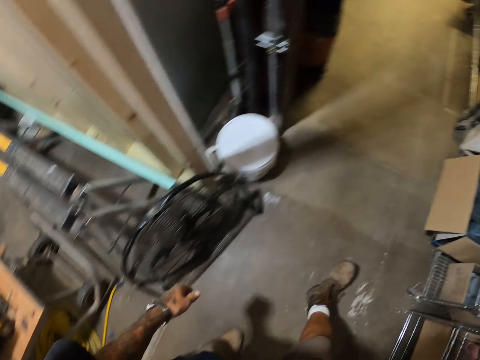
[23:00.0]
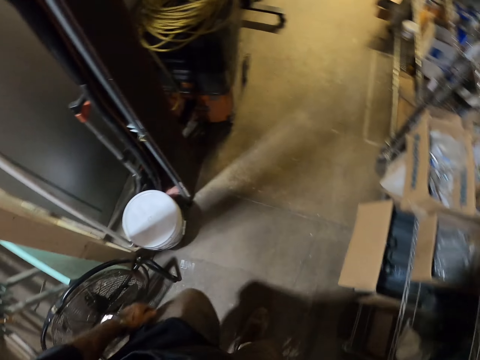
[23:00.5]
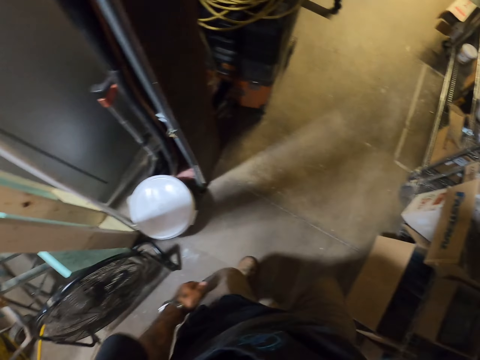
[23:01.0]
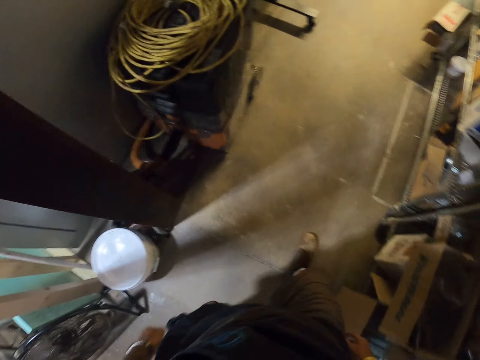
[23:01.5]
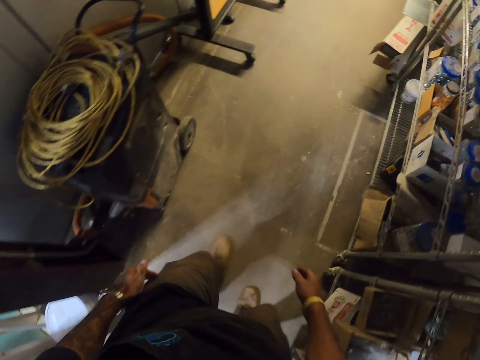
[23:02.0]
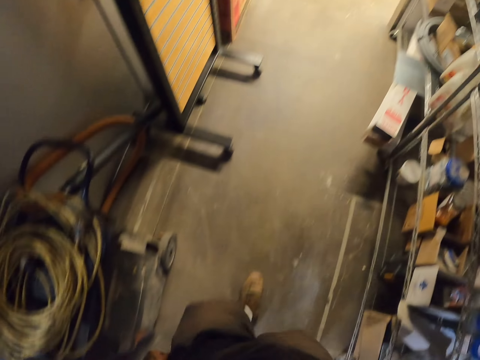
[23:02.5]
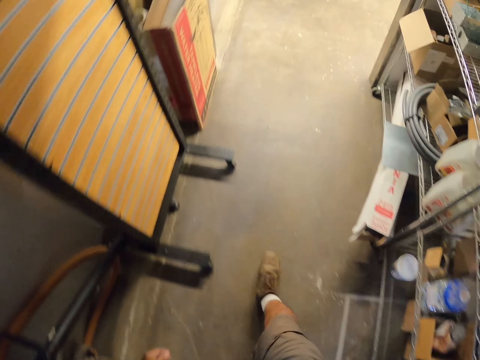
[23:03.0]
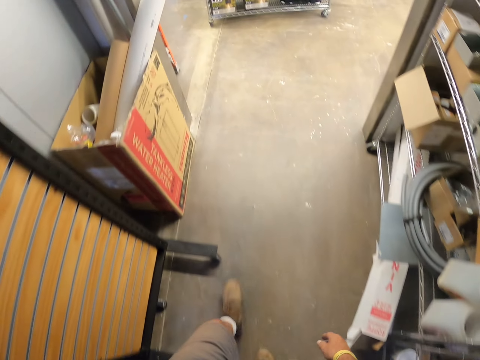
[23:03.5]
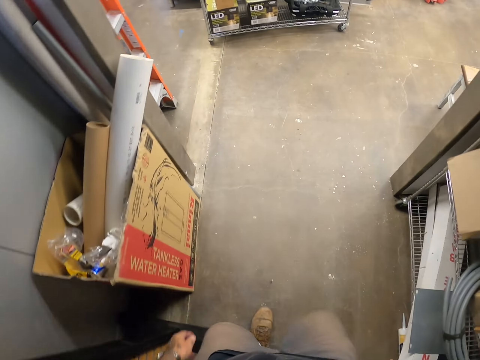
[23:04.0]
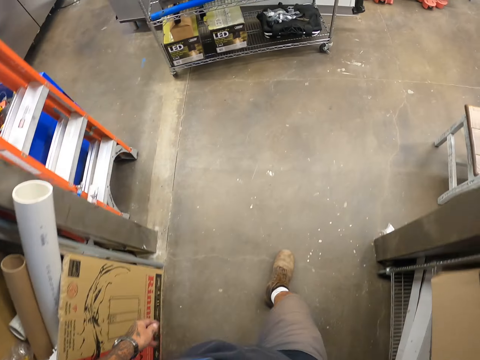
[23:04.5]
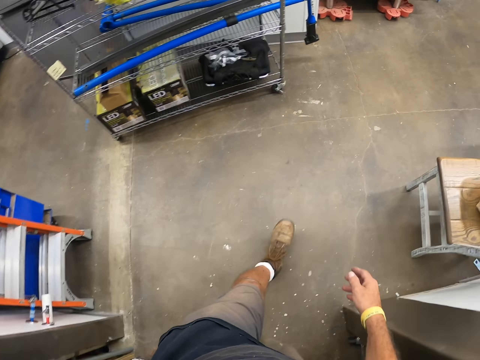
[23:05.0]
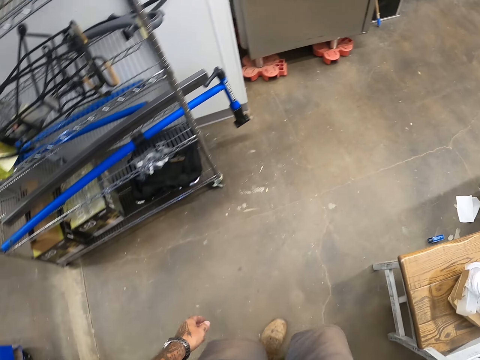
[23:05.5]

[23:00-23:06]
The camera wearer walks.

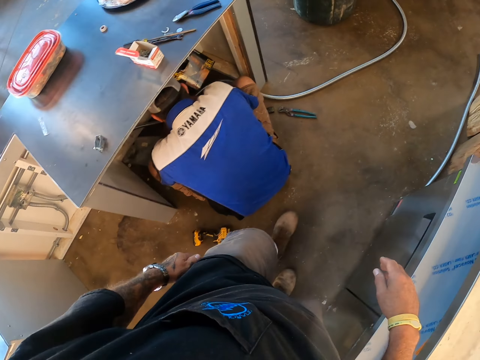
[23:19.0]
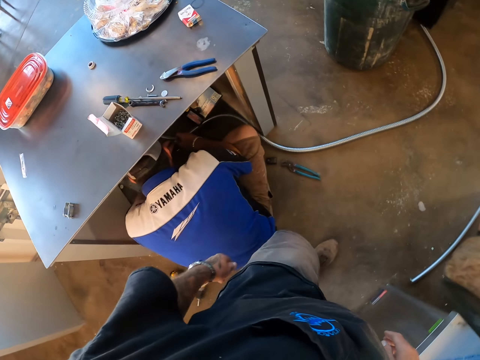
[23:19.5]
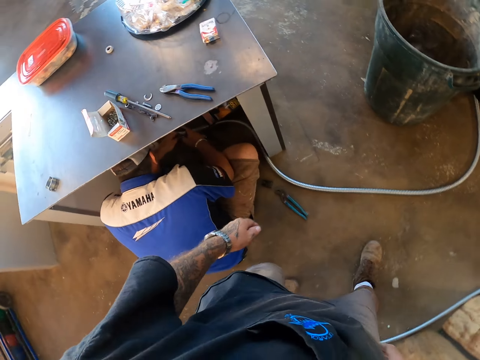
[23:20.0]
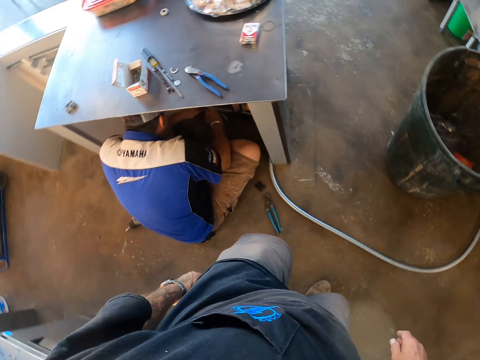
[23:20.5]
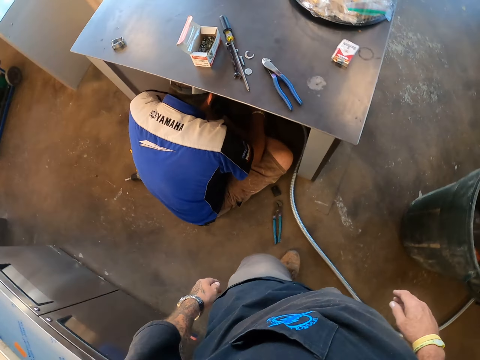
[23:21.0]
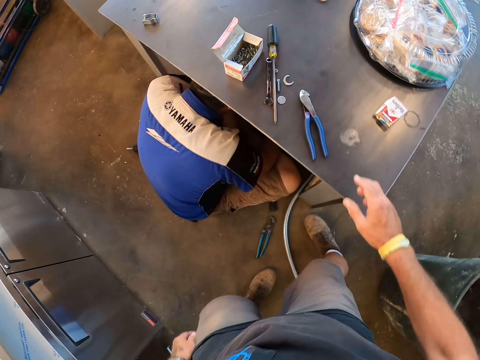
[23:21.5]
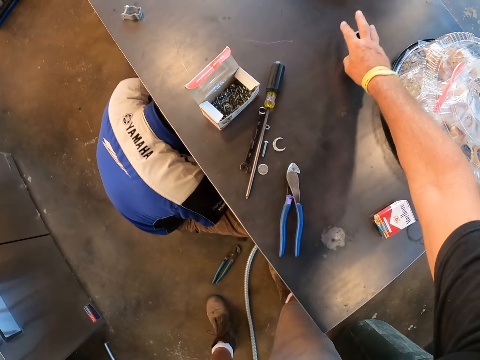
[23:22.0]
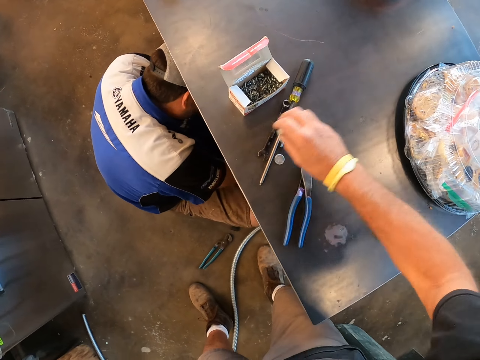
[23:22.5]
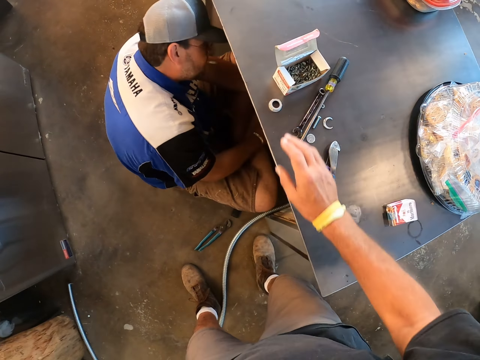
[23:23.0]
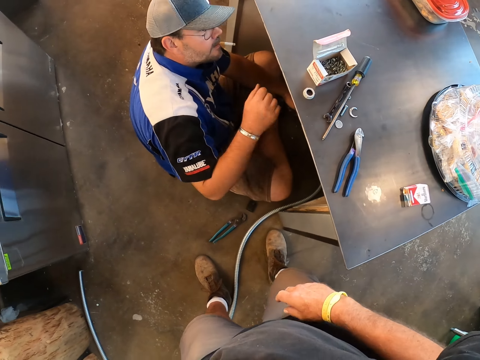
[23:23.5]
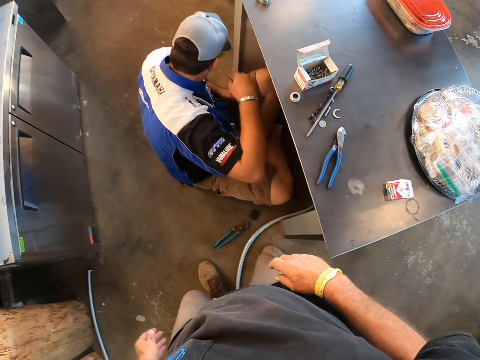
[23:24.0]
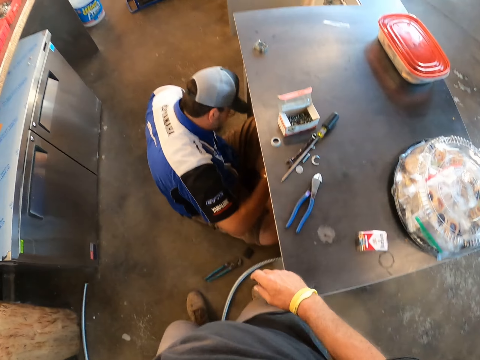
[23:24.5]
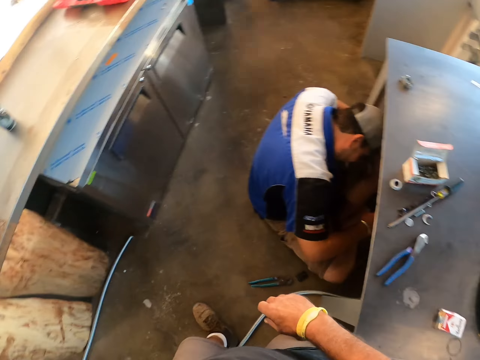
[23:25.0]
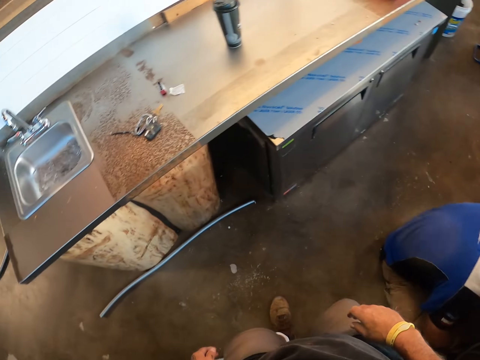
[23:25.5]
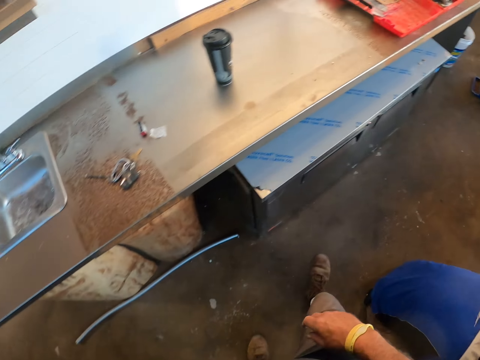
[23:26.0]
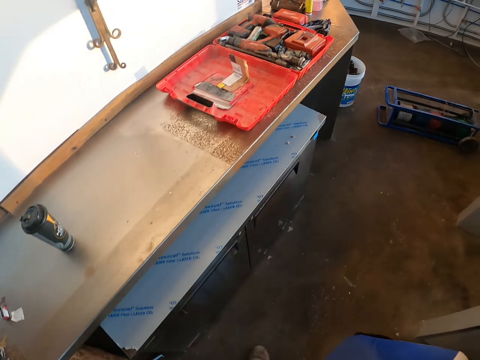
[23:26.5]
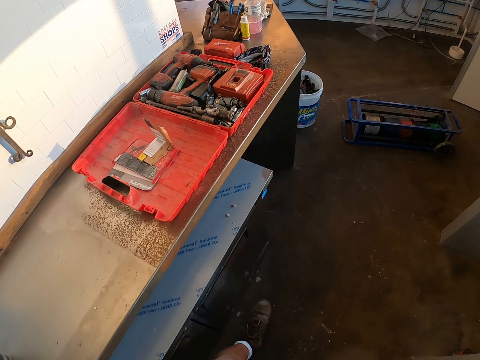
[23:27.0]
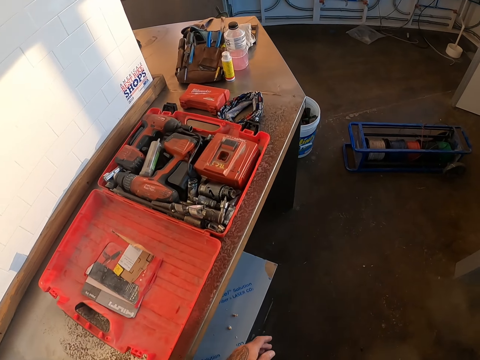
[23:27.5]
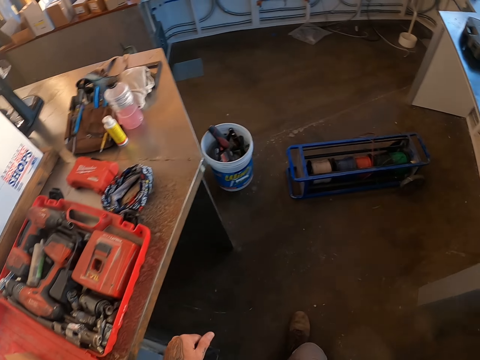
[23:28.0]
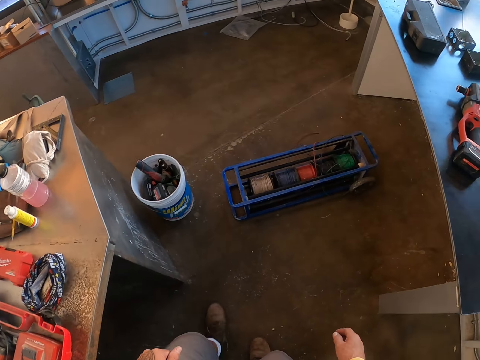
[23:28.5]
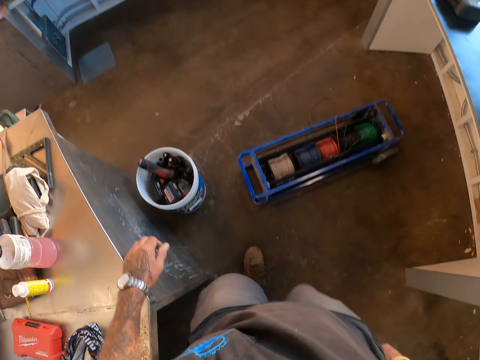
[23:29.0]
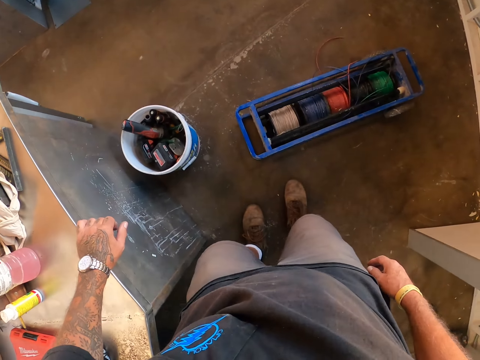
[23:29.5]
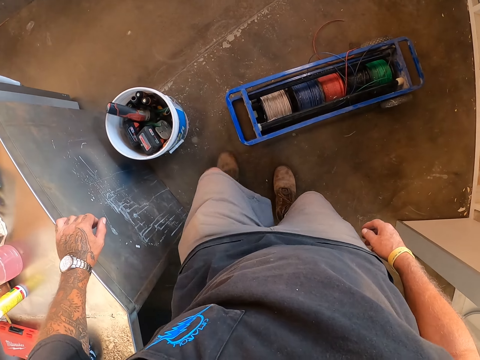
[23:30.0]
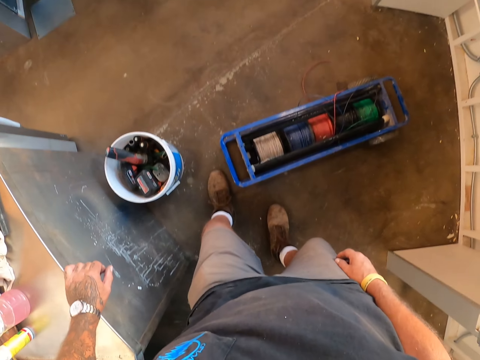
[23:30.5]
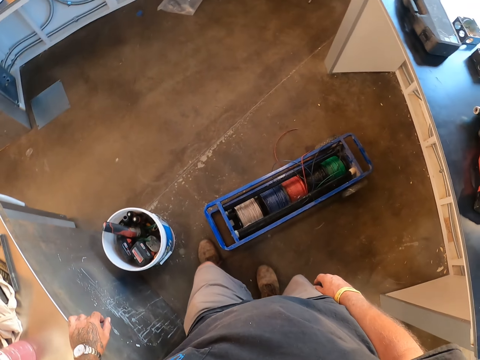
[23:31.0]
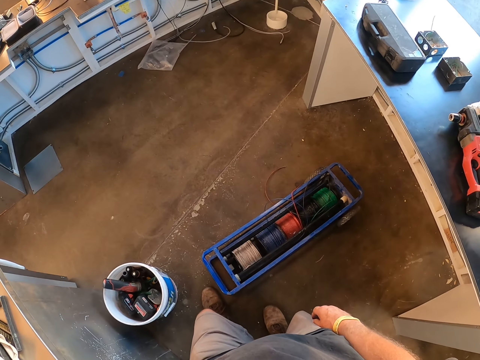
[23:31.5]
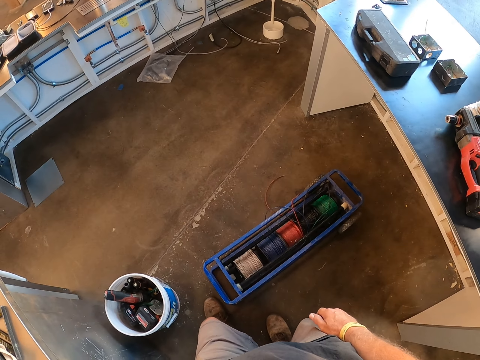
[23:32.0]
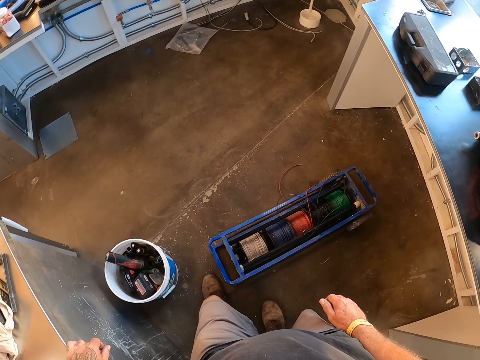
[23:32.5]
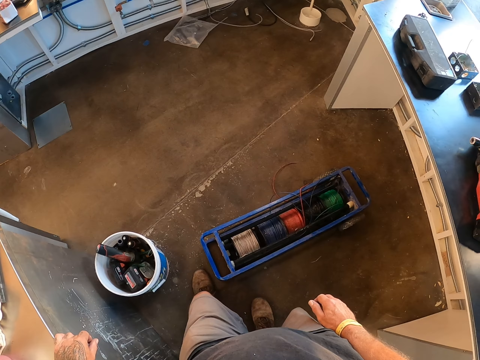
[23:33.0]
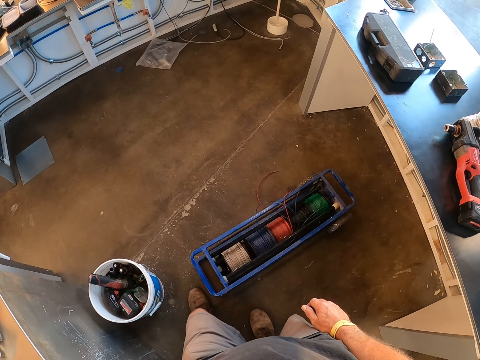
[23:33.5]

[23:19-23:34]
The camera wearer walks towards the counter top. They take a spanner. They move the nuts. They give something. A man squats under the counter top. The camera wearer walks. They stop walking.

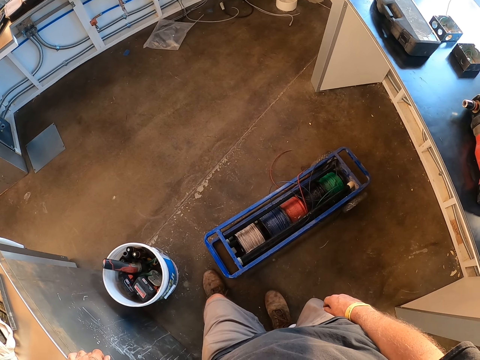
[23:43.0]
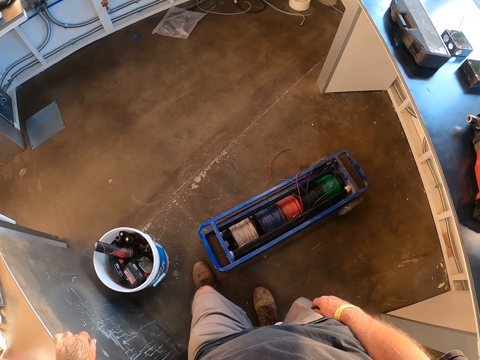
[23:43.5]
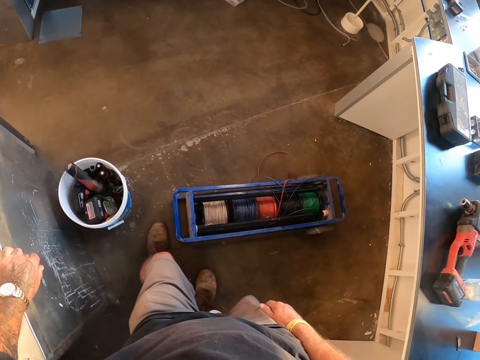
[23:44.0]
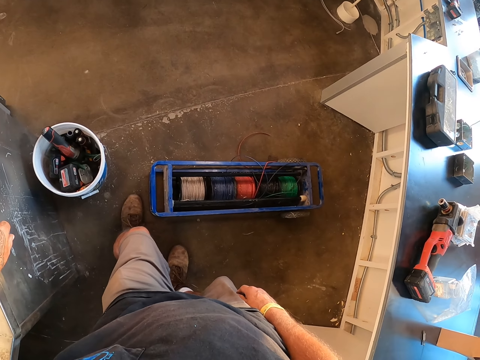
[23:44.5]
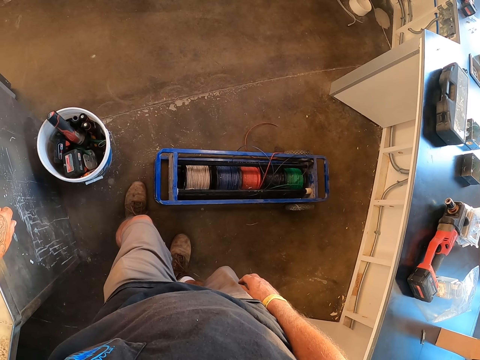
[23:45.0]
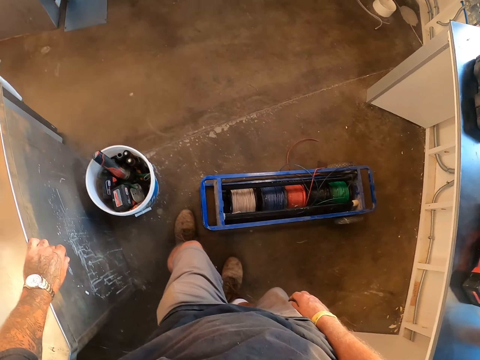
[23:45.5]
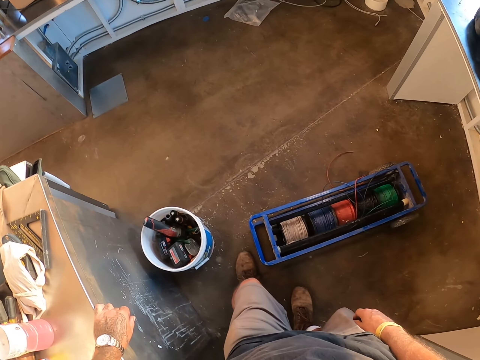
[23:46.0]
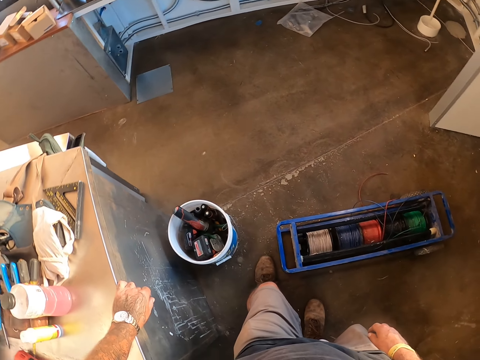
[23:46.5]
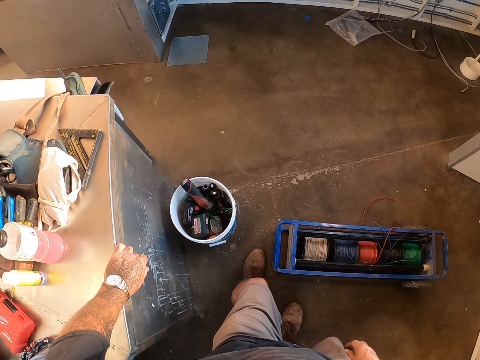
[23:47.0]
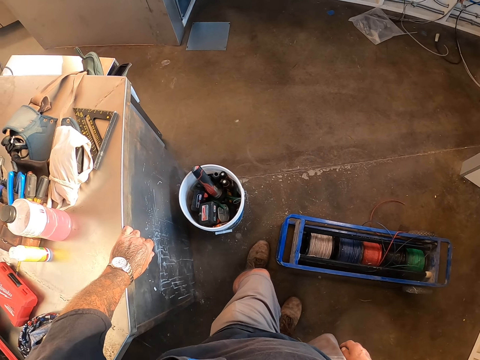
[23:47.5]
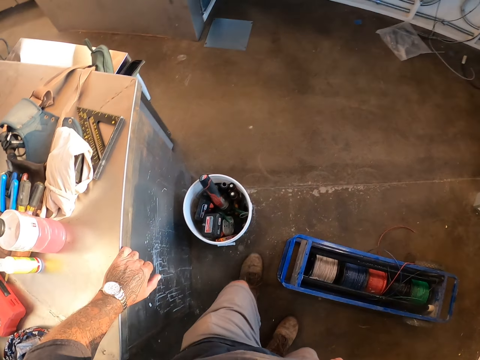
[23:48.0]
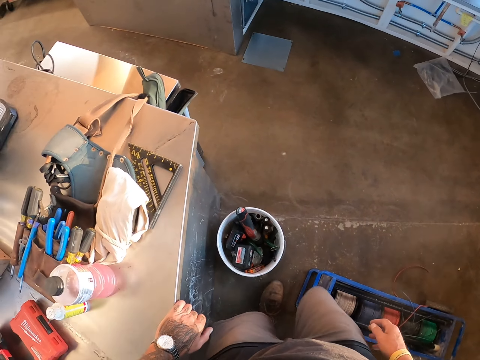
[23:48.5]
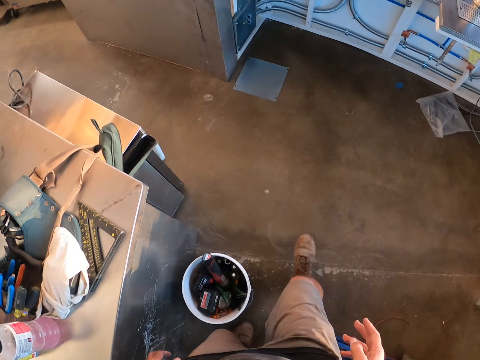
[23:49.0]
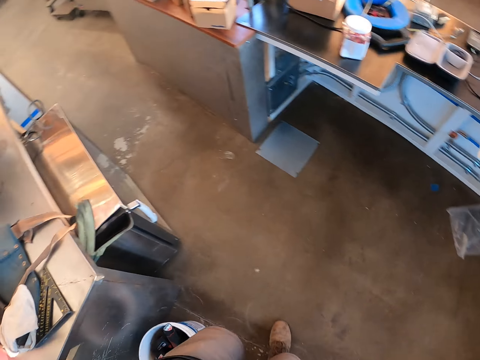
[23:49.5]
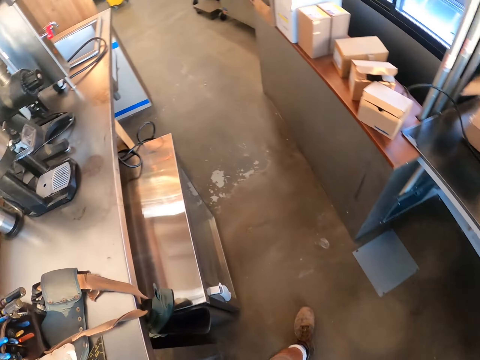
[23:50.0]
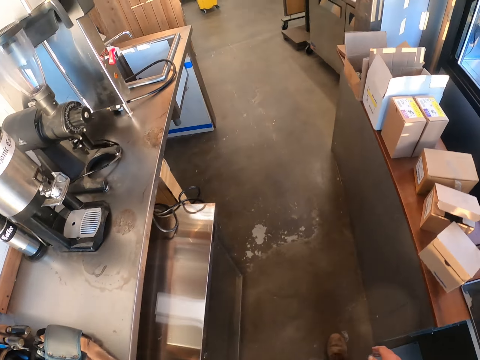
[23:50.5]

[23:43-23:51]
The camera wearer walks.
